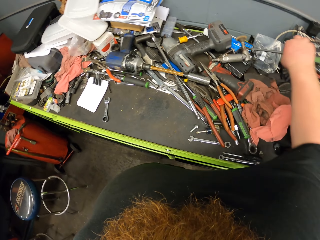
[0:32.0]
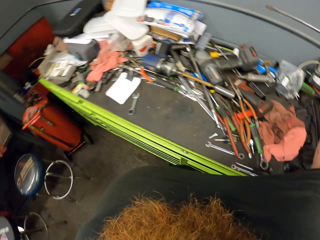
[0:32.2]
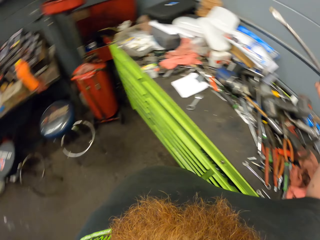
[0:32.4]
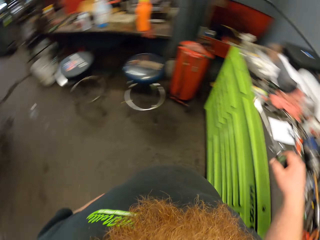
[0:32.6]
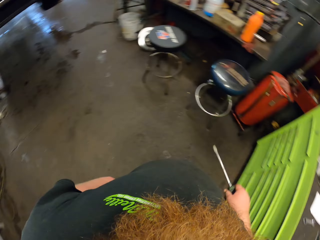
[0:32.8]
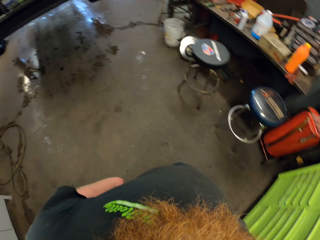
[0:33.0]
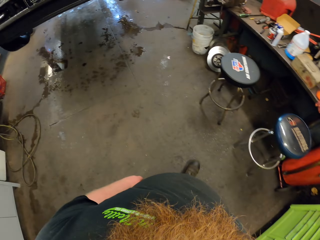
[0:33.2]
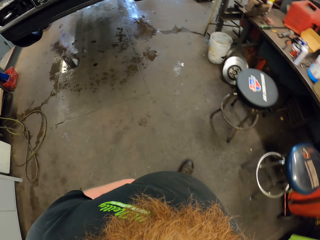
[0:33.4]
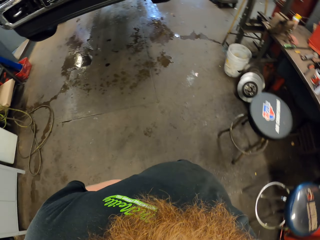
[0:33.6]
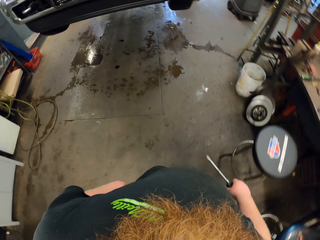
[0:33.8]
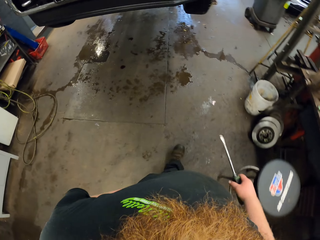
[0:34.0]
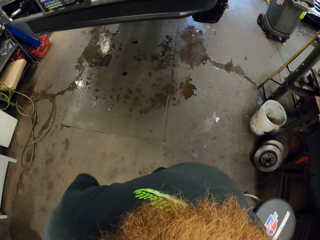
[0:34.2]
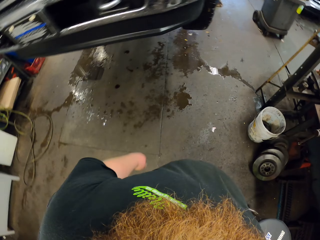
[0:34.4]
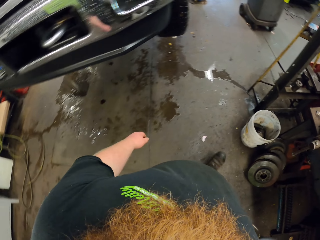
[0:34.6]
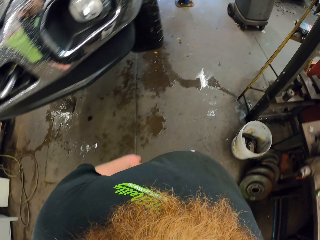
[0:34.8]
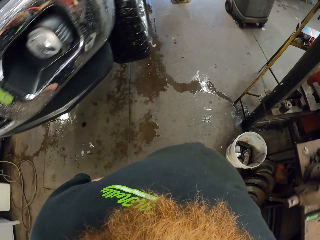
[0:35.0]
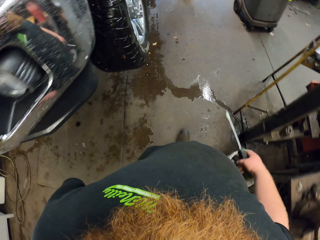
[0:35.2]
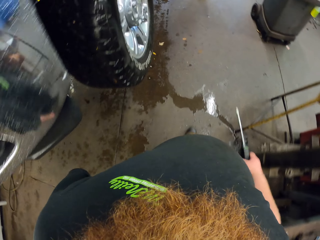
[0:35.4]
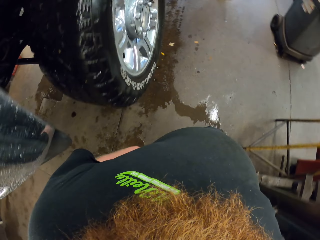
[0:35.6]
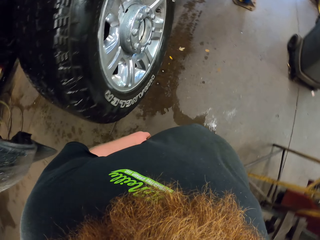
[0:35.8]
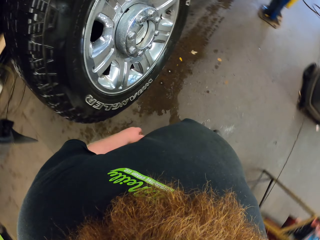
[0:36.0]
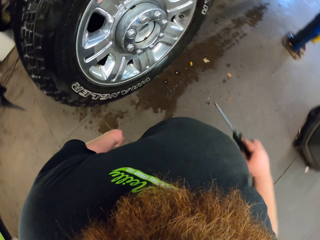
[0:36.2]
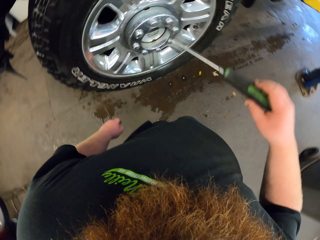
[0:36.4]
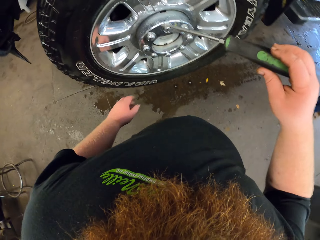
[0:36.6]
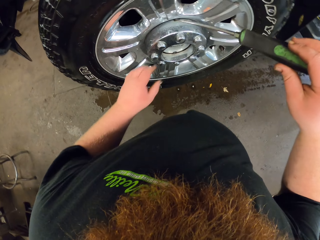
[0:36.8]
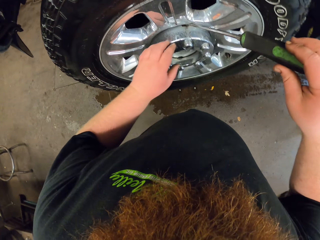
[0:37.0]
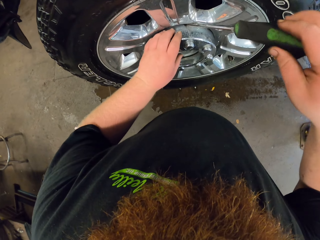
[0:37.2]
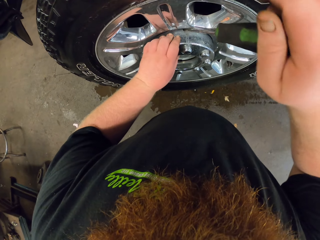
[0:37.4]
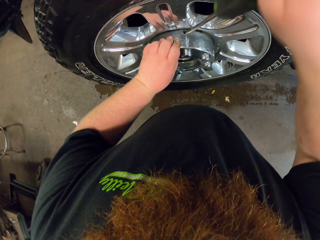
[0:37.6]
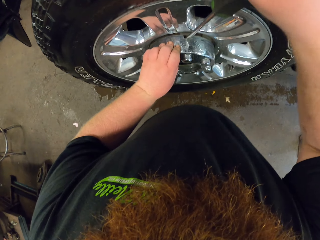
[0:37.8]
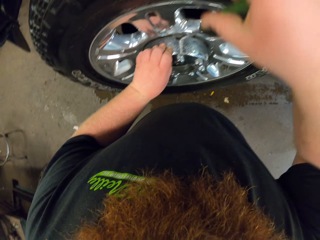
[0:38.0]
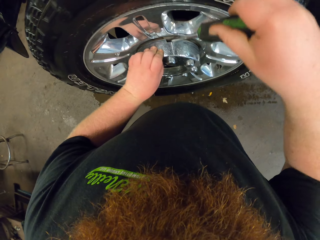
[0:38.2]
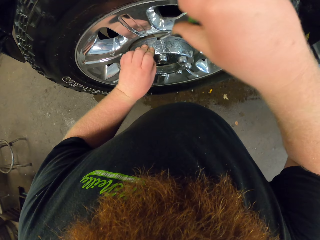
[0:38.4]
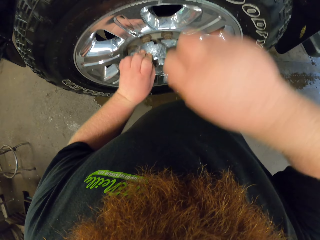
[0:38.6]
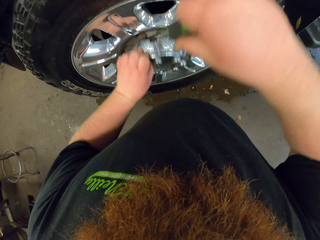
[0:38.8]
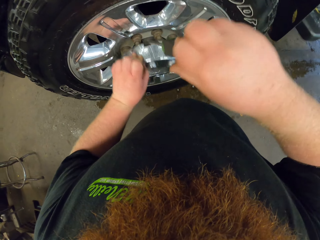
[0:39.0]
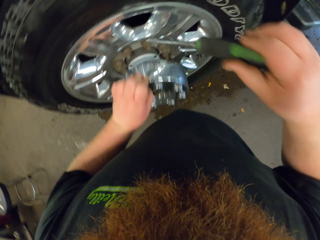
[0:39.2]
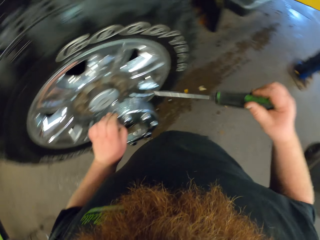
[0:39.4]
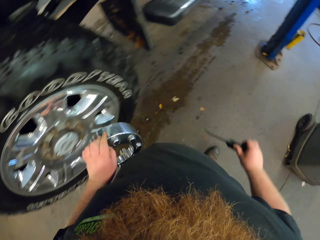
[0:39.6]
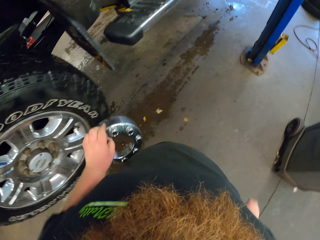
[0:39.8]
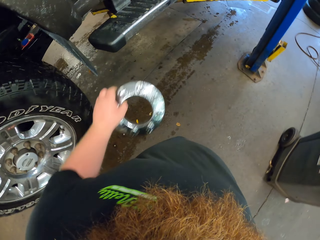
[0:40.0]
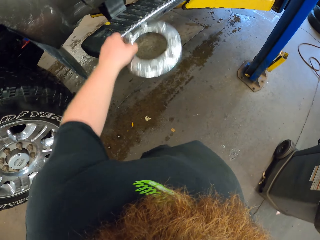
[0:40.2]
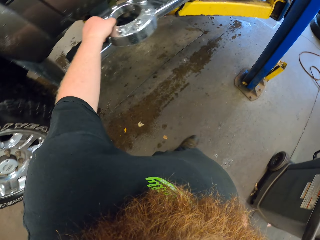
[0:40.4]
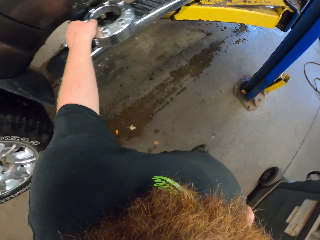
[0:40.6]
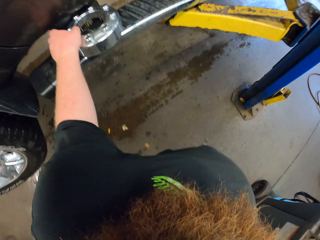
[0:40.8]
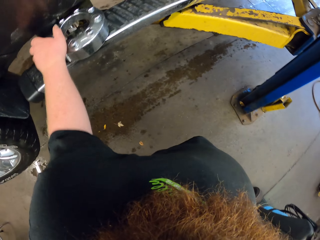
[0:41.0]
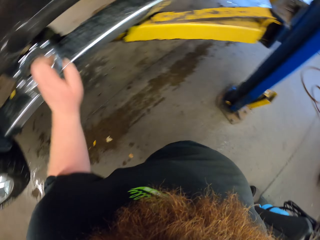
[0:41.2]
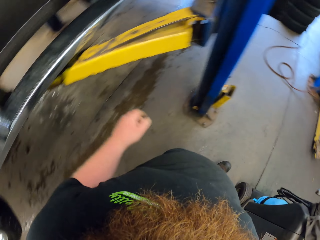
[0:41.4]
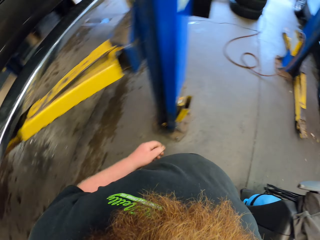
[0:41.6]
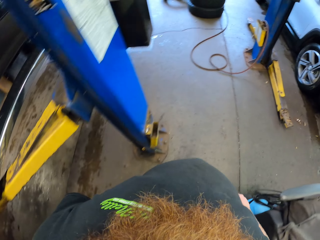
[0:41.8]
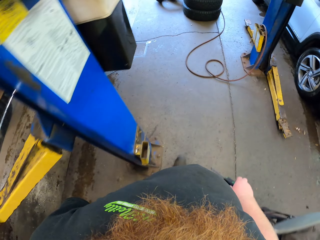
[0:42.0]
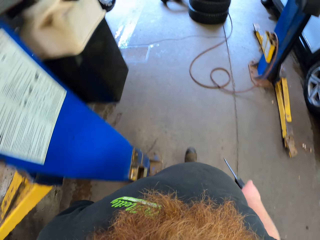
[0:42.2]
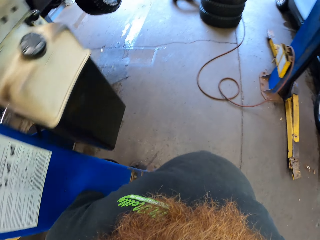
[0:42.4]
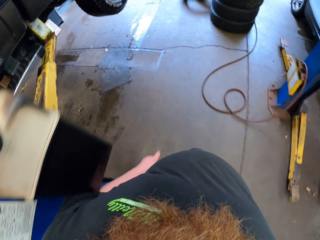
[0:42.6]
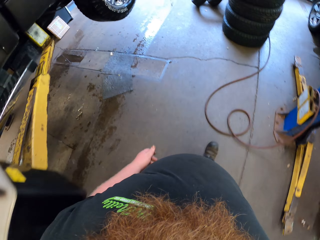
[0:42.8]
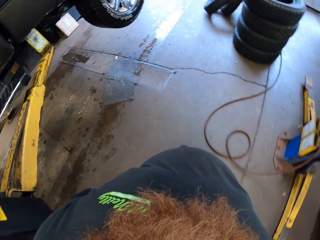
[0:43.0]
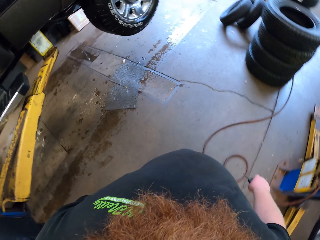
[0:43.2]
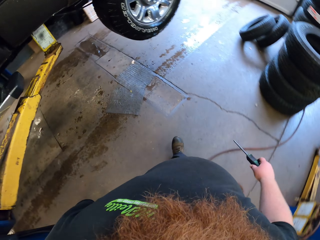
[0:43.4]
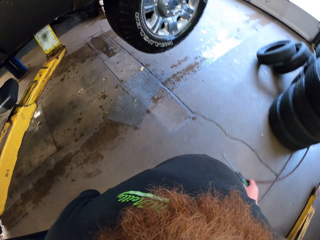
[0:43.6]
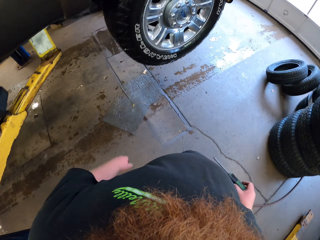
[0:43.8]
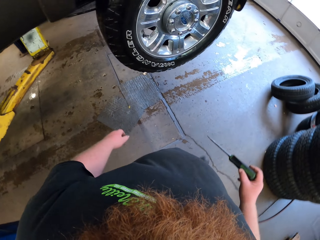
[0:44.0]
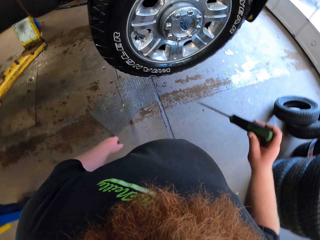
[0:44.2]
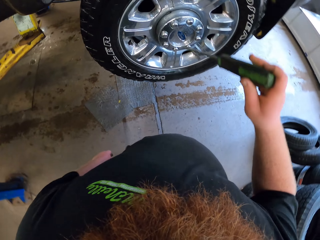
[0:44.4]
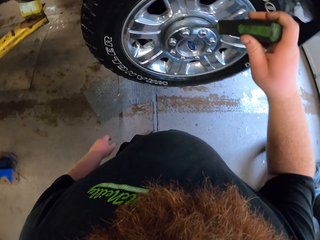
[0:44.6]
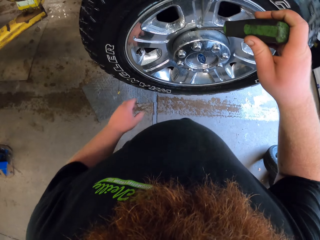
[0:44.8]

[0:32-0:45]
The camera wearer picks up the screwdriver. They walk in the garage. They remove a wheel hub with the screwdriver. They put the wheel hub on something. They walk around the garage.

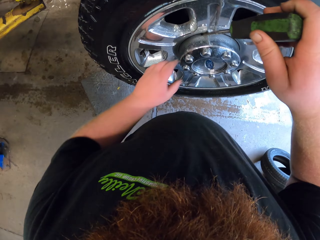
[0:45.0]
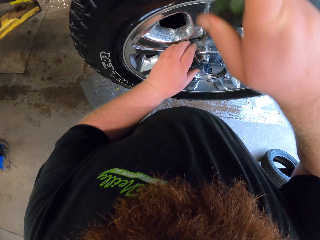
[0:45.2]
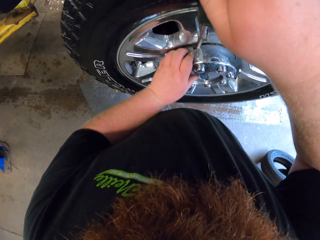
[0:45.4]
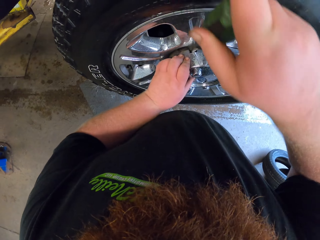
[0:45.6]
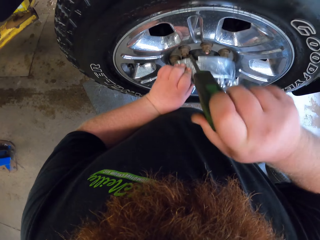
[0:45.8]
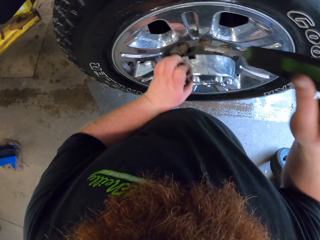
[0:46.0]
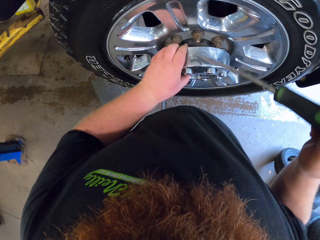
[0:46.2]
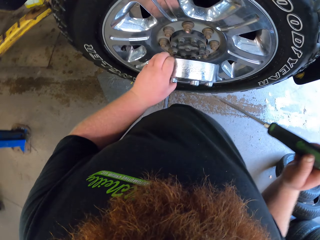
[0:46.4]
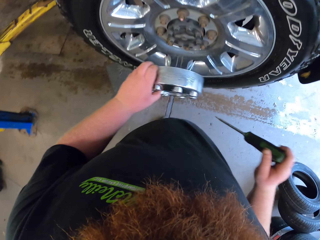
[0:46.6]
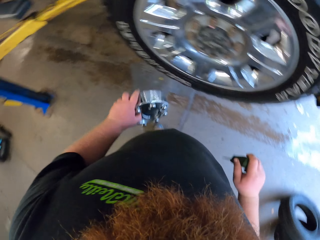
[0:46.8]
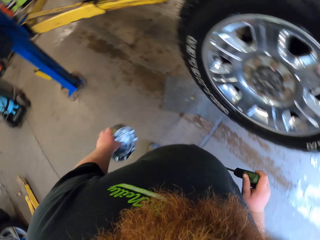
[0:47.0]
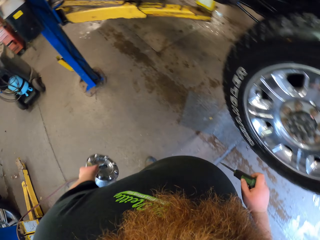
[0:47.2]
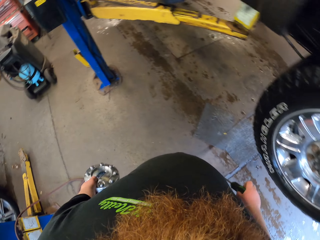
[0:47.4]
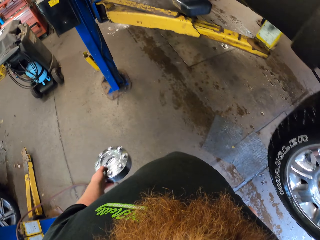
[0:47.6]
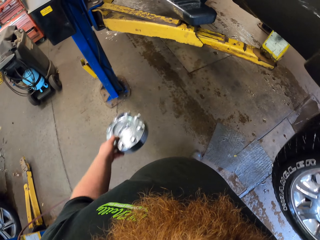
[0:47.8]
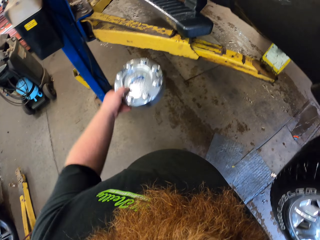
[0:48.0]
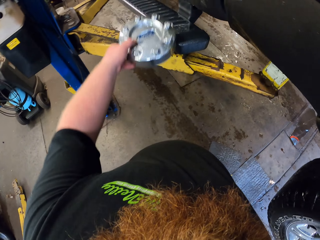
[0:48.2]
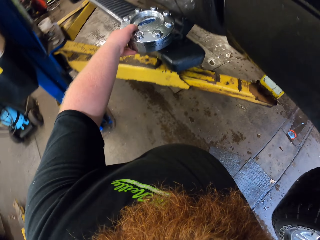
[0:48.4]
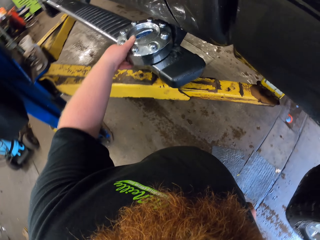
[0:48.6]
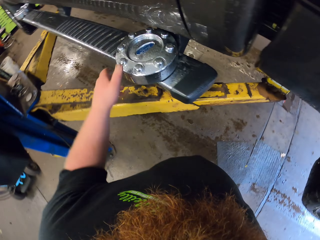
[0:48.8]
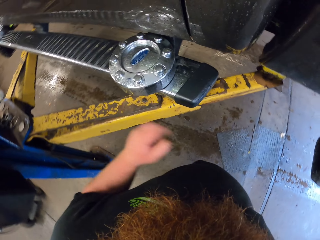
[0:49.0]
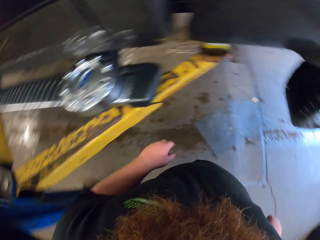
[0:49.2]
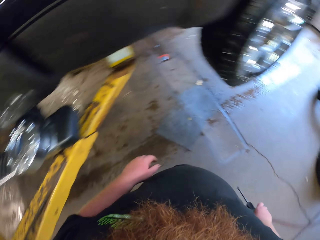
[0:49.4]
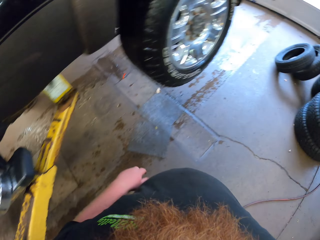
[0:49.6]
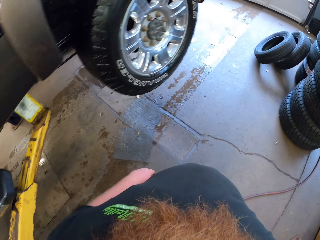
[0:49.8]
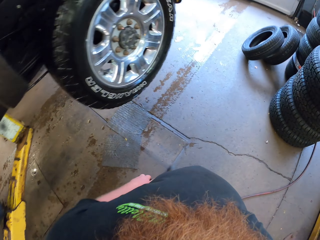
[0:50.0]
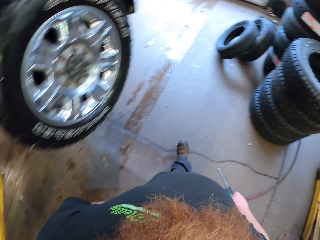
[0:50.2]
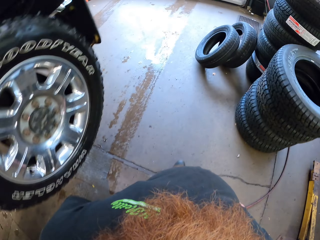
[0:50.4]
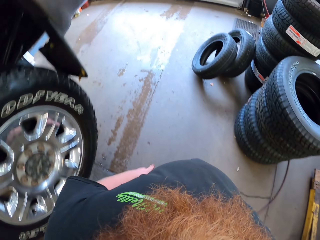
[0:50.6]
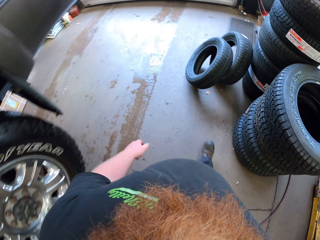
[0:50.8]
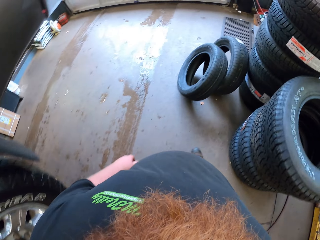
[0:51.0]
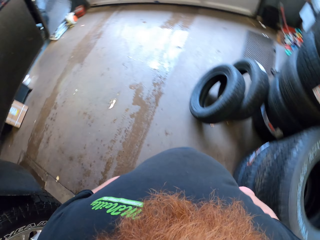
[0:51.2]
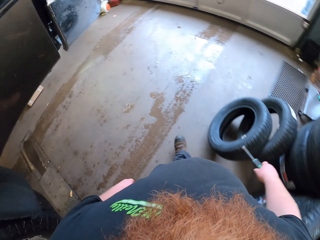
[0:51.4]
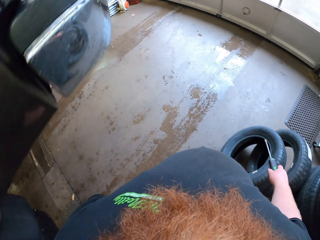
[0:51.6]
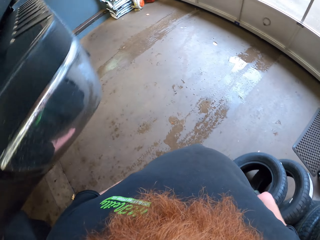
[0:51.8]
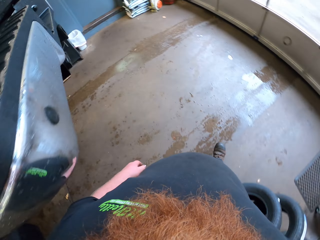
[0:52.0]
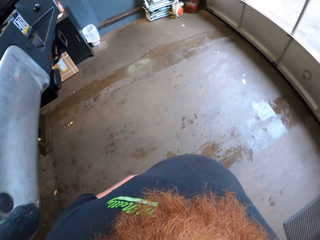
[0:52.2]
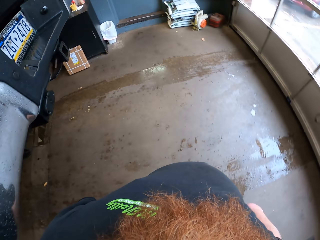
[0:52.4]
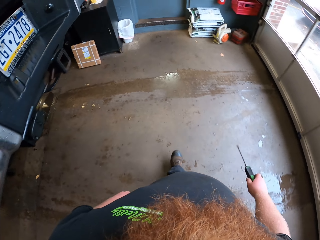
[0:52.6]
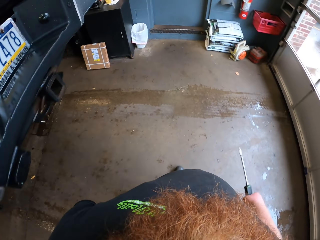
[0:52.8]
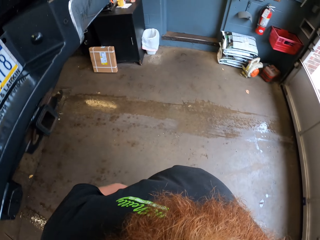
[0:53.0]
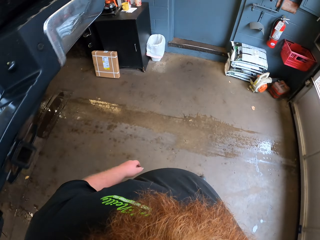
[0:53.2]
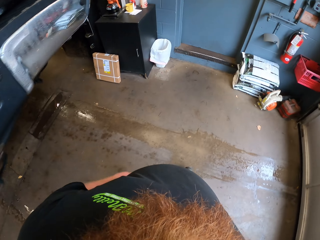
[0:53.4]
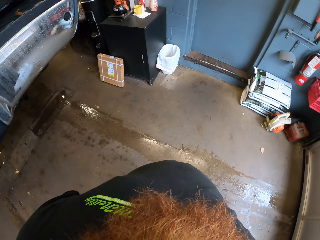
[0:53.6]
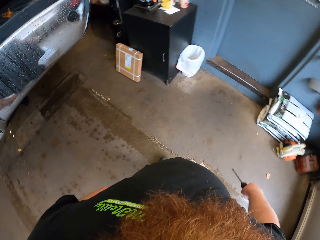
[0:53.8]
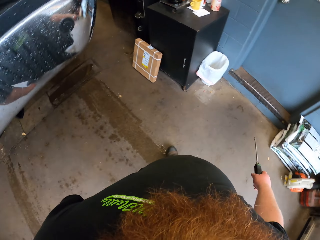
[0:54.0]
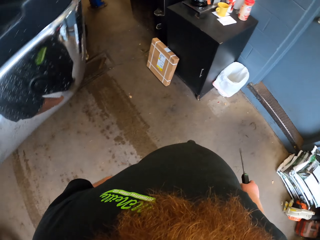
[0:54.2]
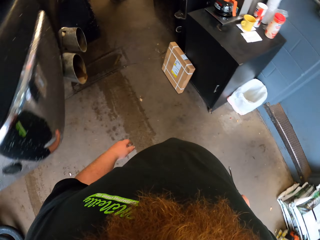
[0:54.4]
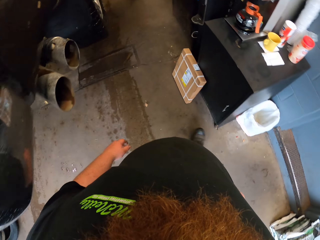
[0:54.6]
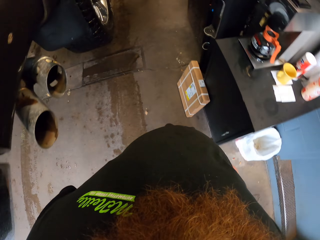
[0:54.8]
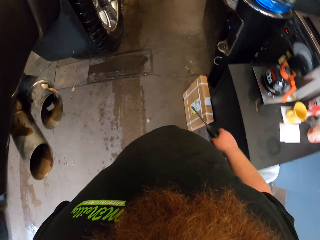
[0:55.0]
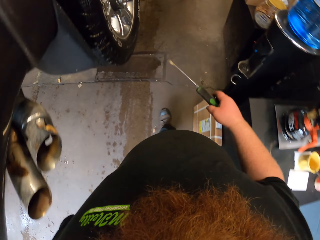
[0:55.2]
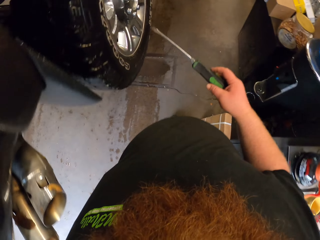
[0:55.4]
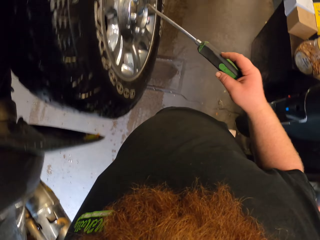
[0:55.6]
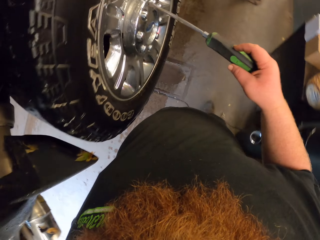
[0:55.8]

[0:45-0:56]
The camera wearer removes the wheel cover with the screwdriver. They put the wheel cover on the car. They walk around the garage.
